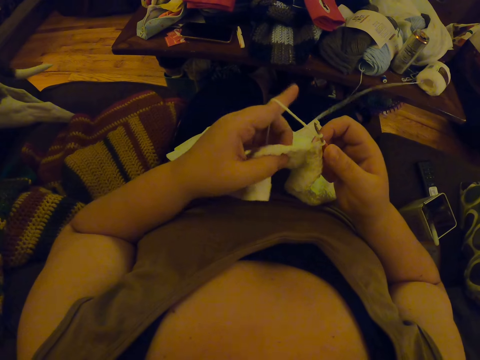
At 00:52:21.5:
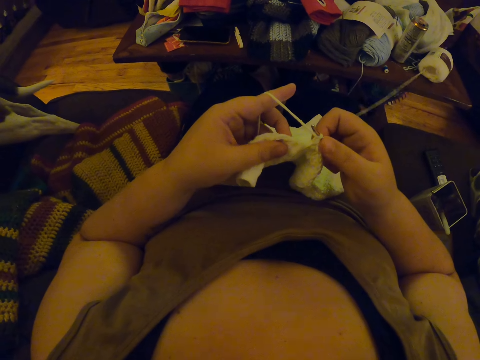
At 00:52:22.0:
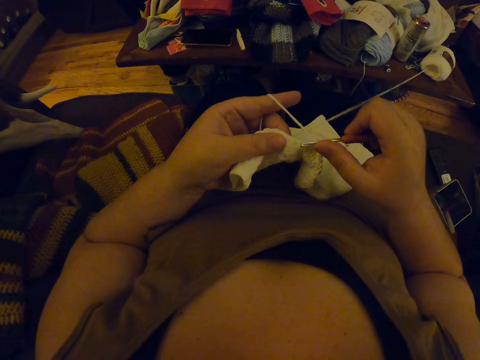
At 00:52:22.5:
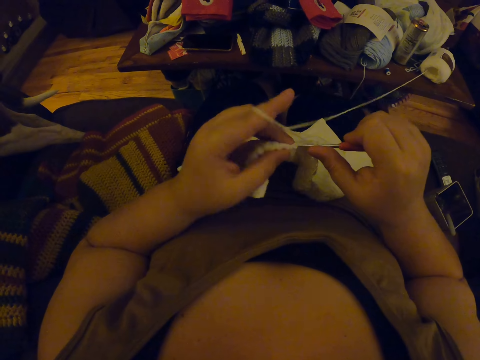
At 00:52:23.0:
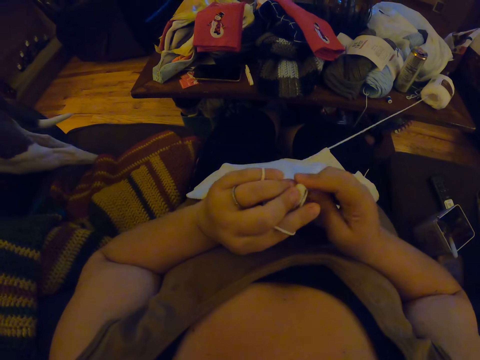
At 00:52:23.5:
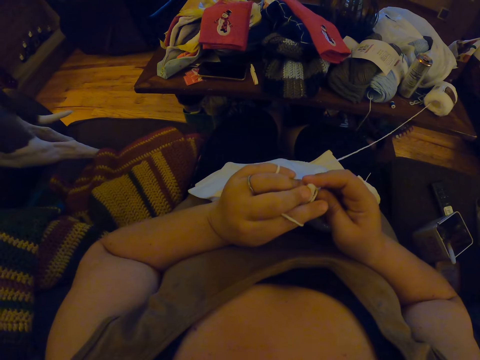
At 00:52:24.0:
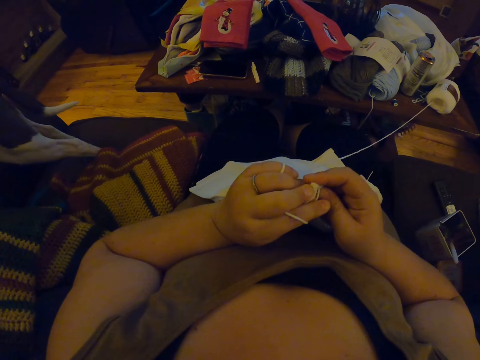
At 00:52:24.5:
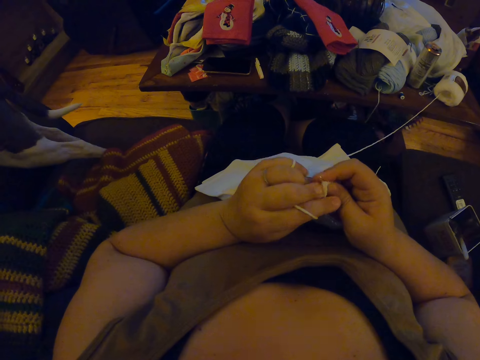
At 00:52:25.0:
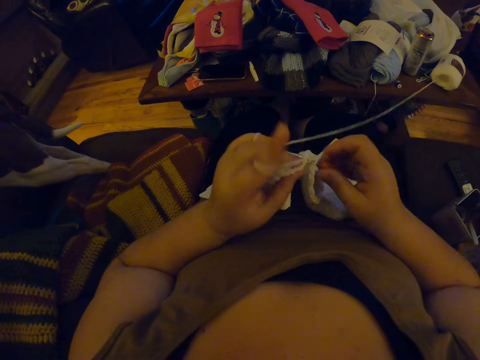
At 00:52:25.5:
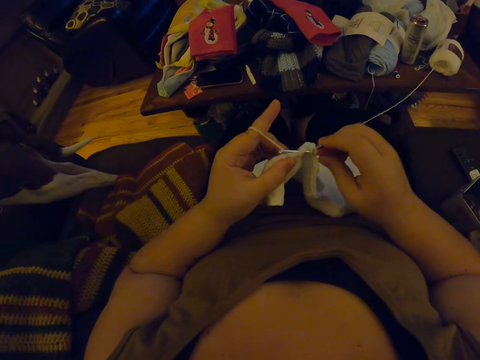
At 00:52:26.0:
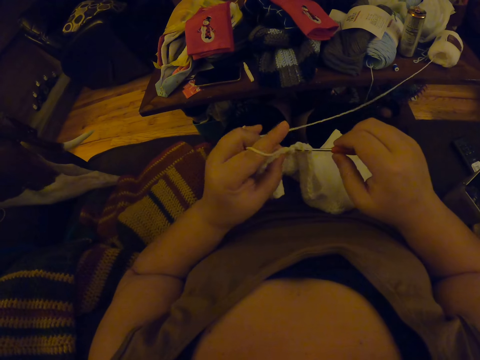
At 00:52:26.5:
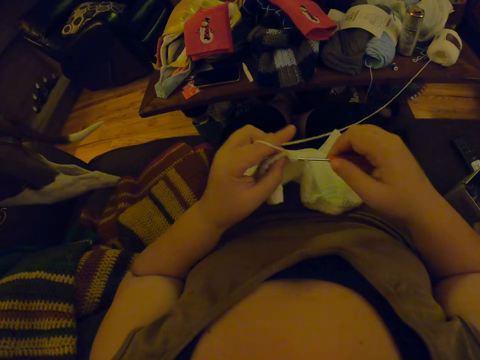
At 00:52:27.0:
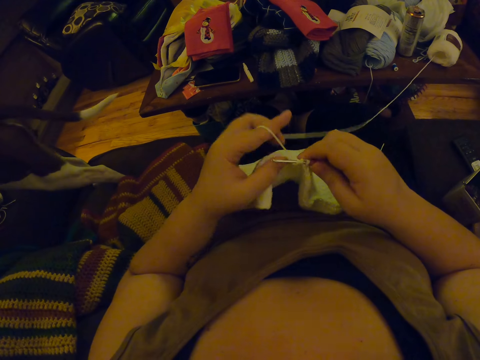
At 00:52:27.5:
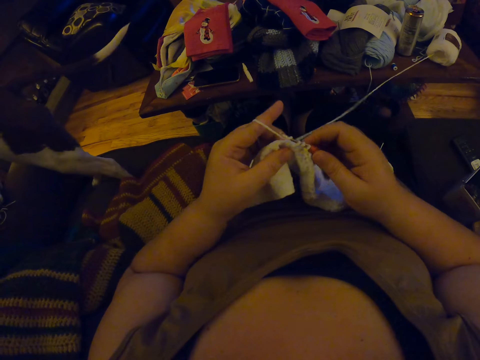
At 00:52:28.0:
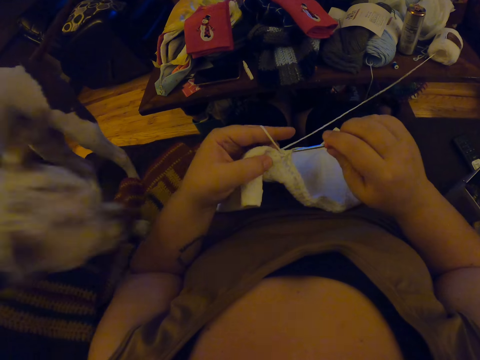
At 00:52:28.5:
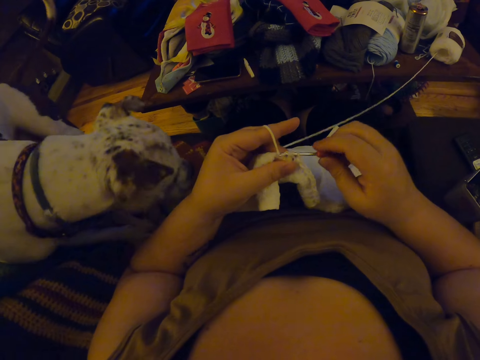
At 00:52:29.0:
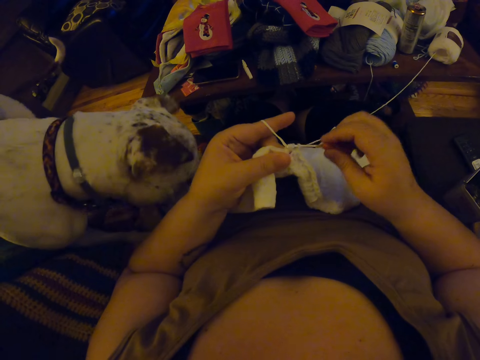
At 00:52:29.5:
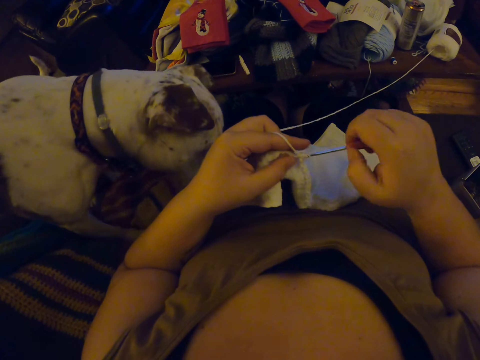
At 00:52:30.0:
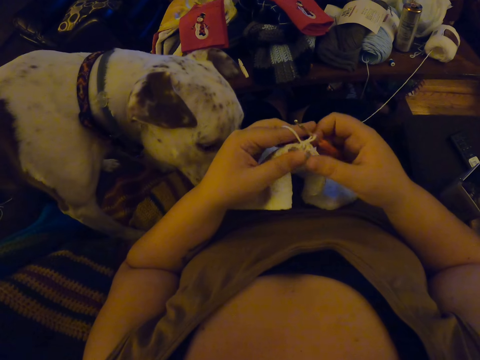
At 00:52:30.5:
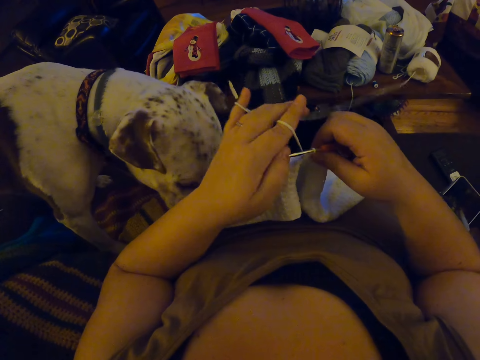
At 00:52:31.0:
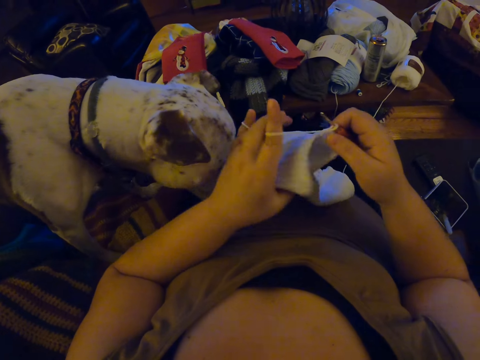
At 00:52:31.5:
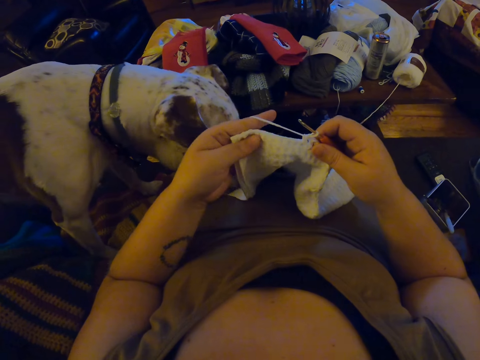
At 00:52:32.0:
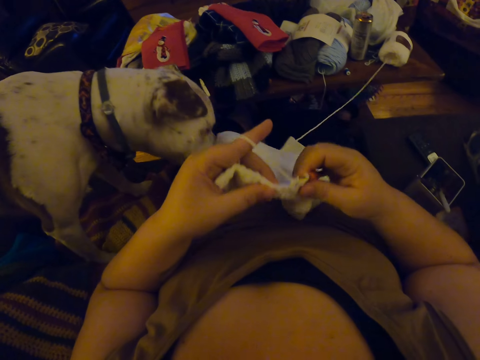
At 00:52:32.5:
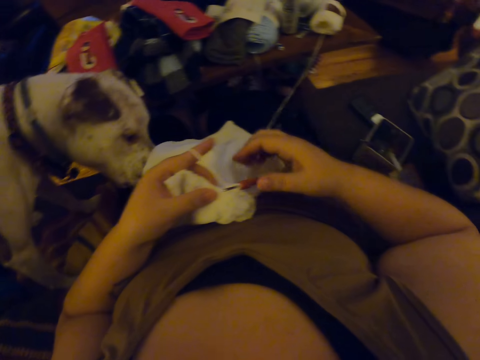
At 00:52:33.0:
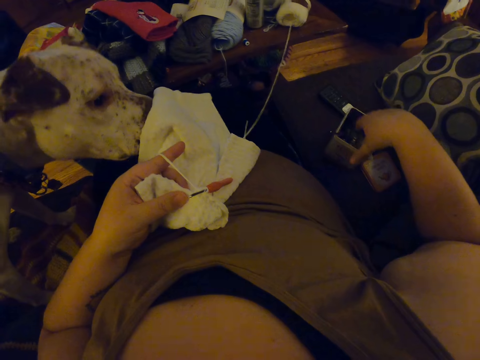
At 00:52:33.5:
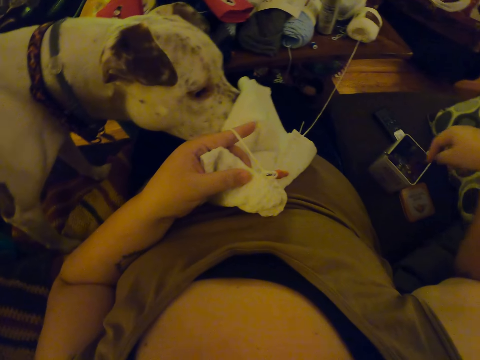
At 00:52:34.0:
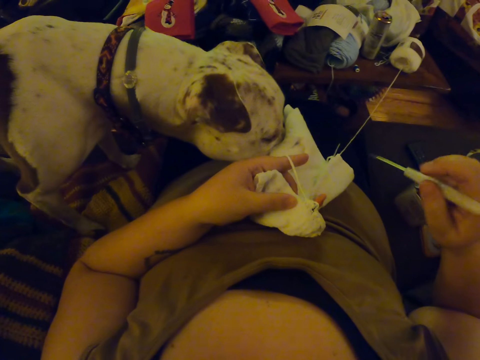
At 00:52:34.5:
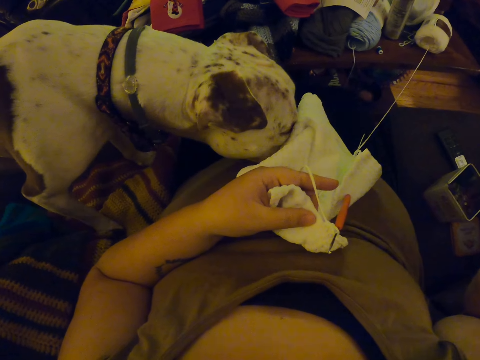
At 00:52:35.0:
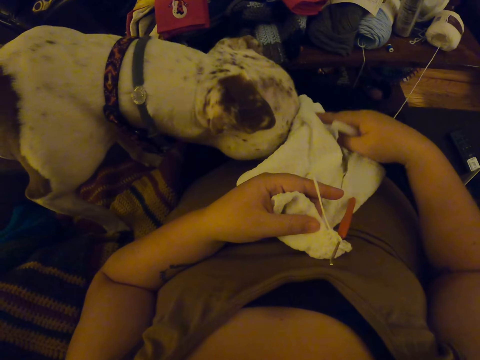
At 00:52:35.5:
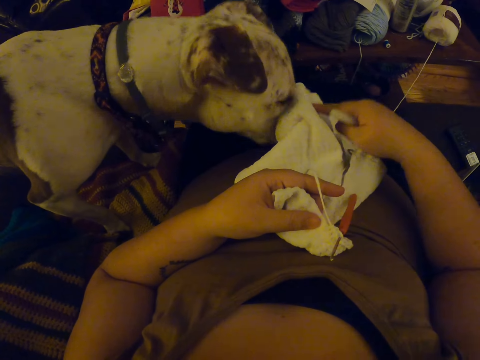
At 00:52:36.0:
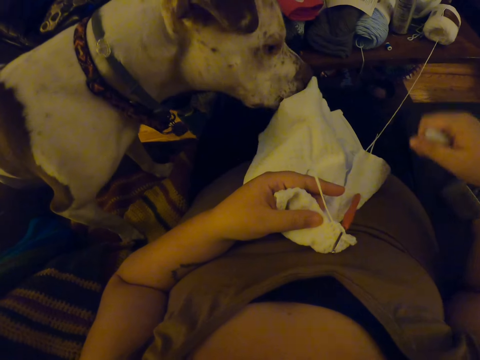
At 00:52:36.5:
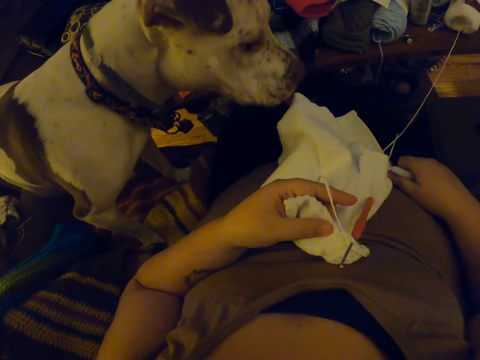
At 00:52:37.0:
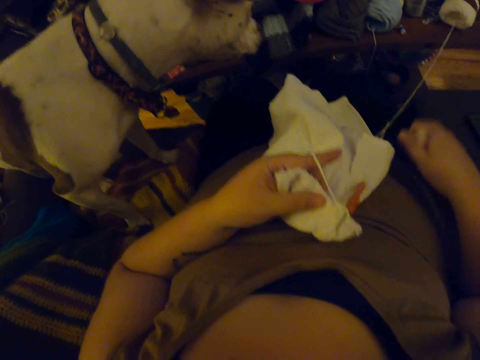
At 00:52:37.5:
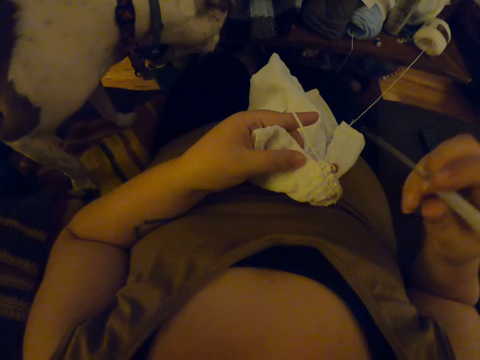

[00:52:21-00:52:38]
The camera wearer scrubs the fabric. They crochet the fabric. They straighten the fabric. They pick up a crochet pin or awl from a can. They punch the fabric with the awl. They tap the dog. They touch the fabric. They remove the hand from the fabric.

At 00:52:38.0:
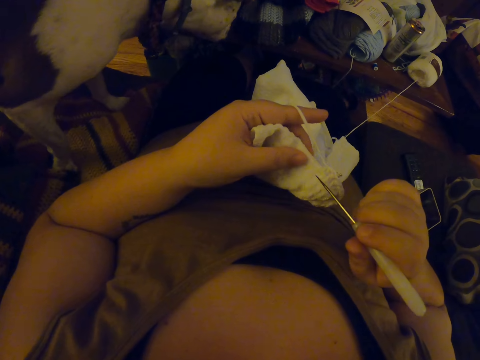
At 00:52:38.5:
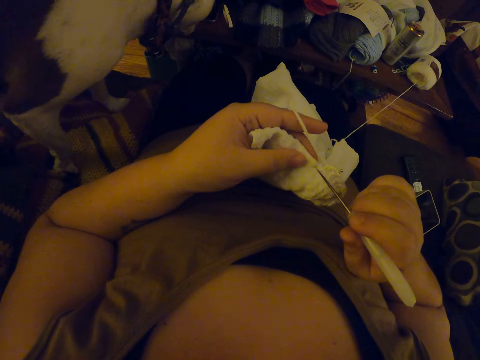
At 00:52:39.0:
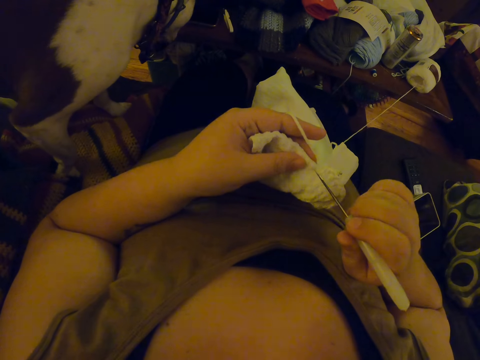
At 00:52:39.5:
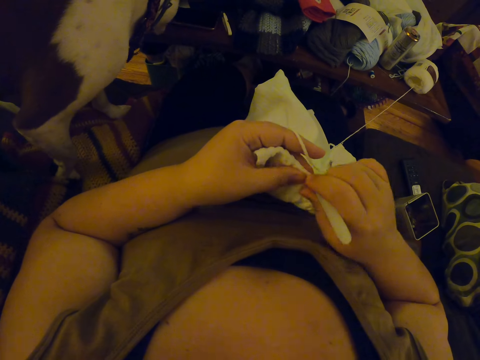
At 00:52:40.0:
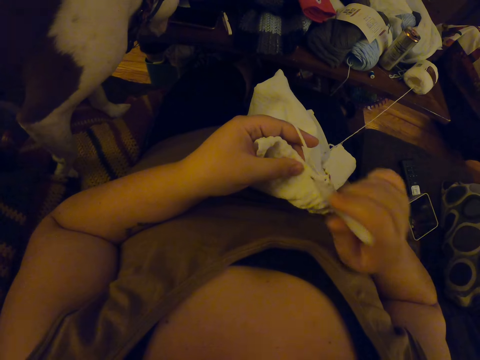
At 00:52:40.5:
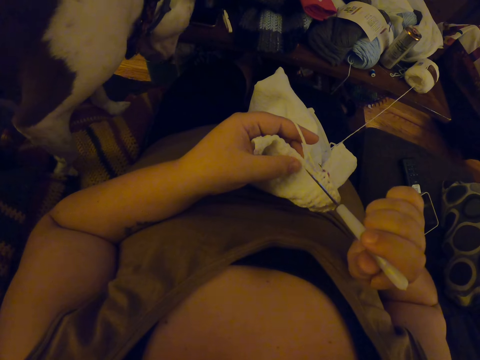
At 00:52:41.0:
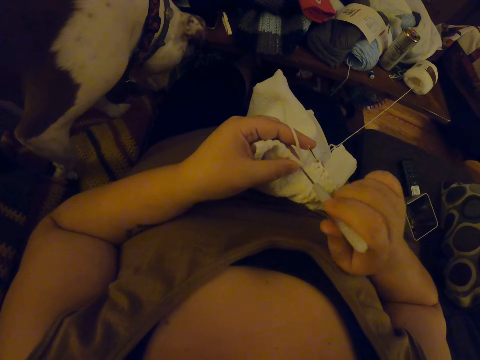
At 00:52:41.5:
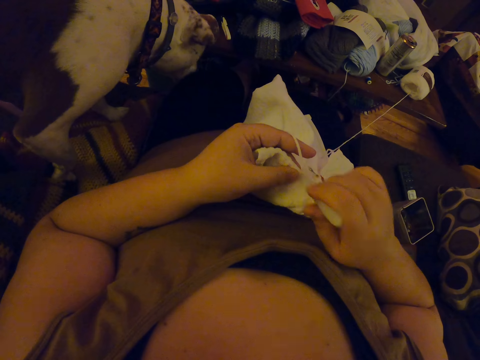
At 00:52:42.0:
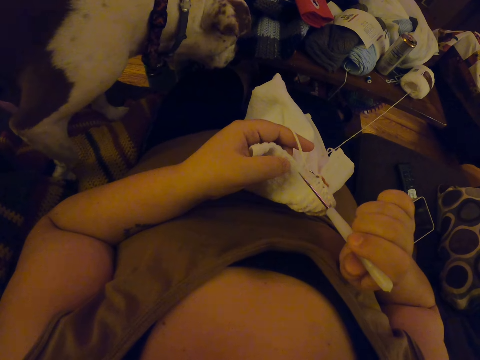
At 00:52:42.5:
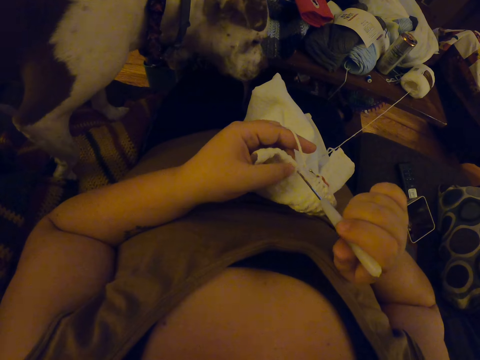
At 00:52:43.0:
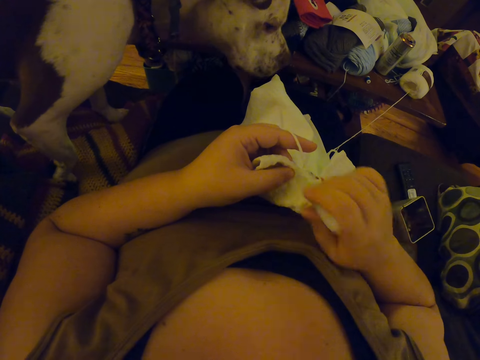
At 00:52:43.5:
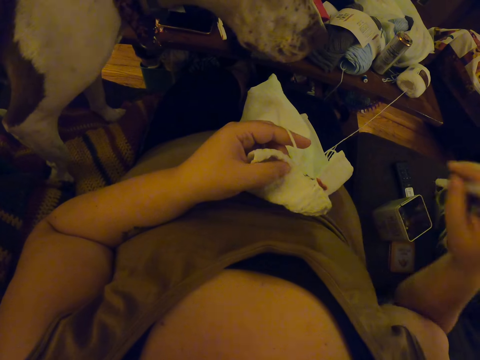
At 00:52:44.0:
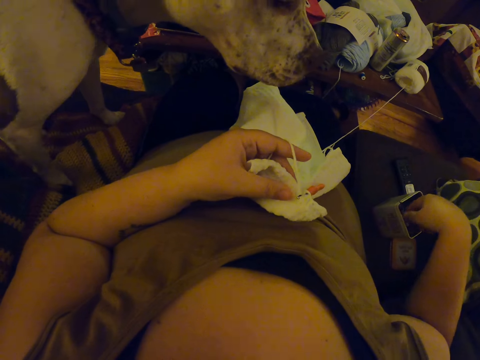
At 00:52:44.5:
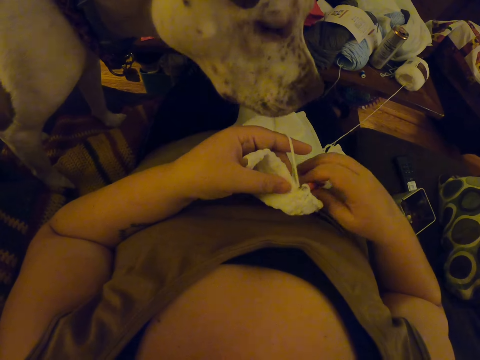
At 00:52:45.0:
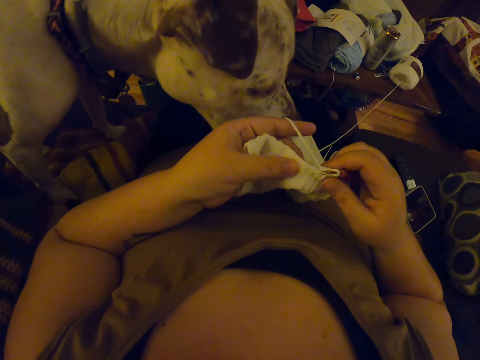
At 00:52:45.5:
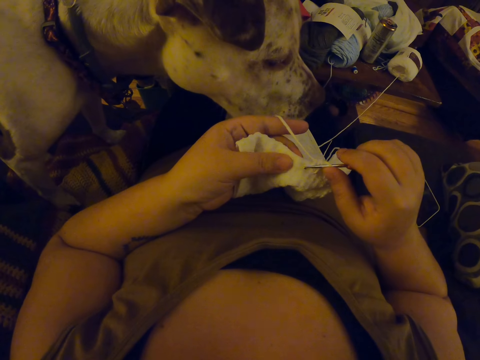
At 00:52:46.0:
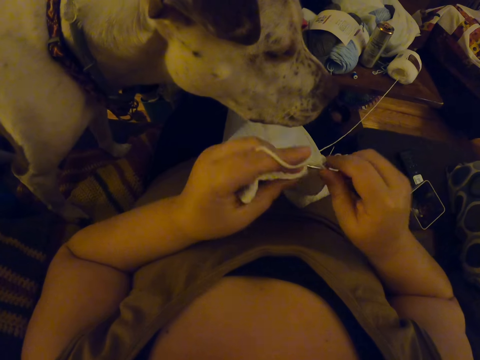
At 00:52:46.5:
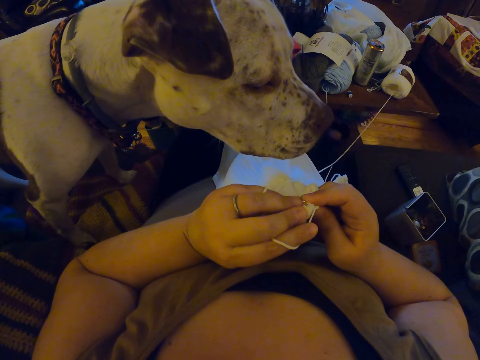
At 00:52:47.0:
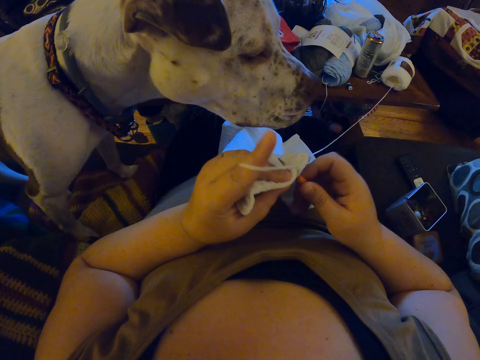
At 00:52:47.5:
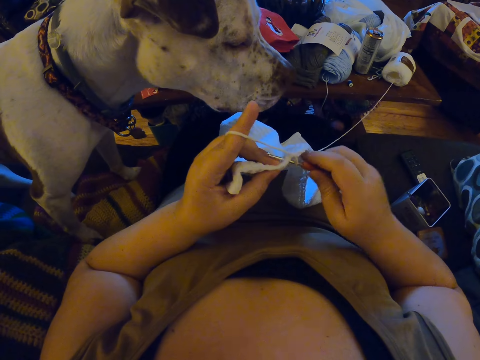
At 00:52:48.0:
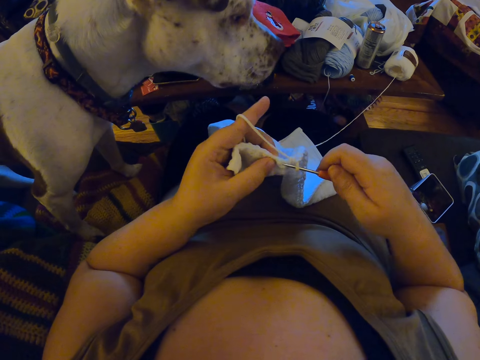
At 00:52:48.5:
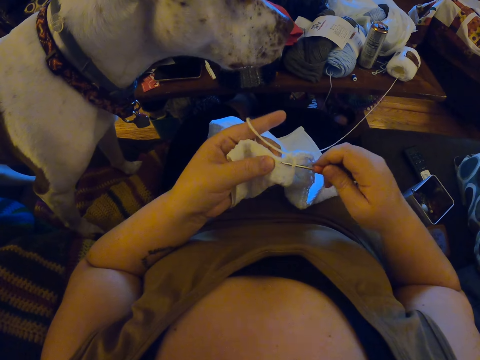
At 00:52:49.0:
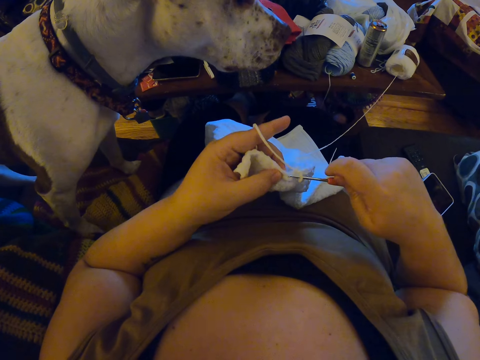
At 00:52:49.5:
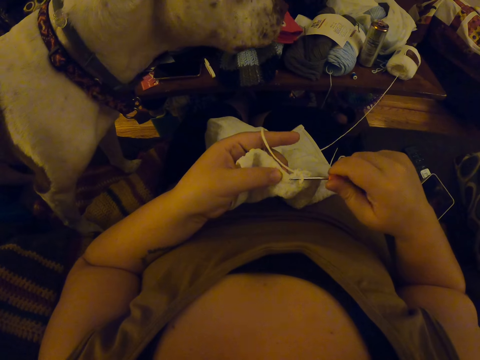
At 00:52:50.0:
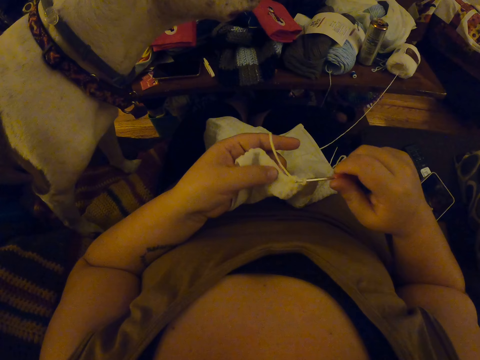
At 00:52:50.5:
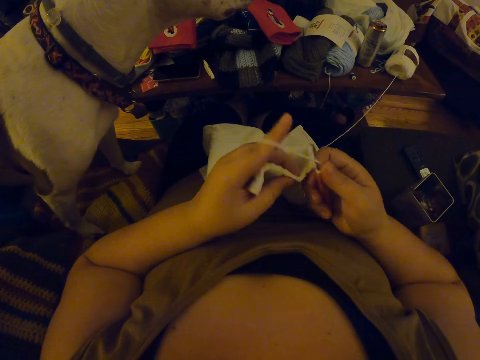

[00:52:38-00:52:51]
The camera wearer continues to make a hole in the napkin with an awl or crochet pin. They drop the crochet pin in a can. They pick up the crochet. They continue to crochet the napkin. They scrub the fabric. They crochet the fabric.
